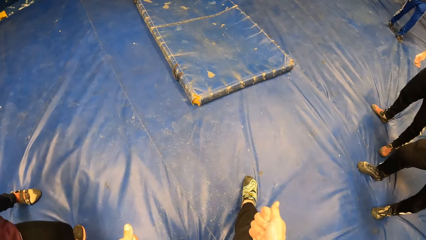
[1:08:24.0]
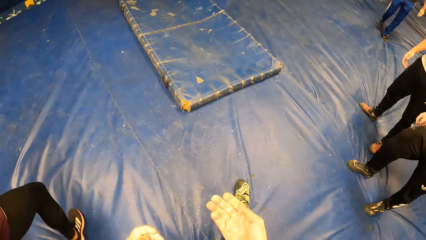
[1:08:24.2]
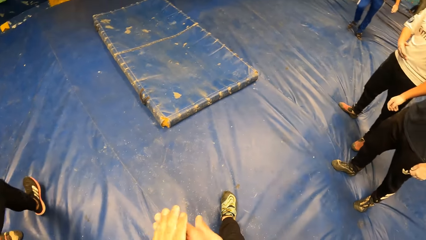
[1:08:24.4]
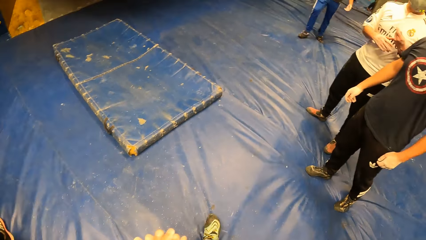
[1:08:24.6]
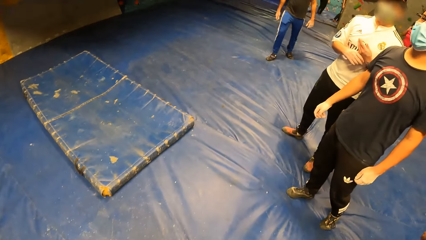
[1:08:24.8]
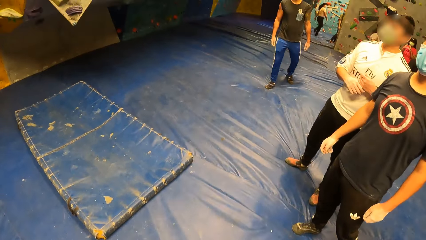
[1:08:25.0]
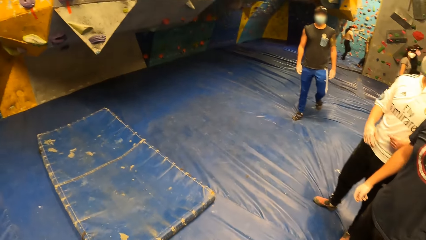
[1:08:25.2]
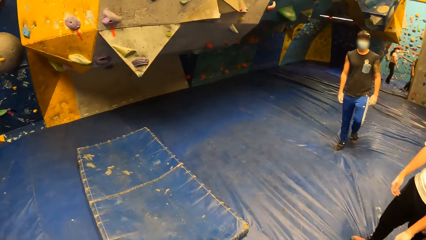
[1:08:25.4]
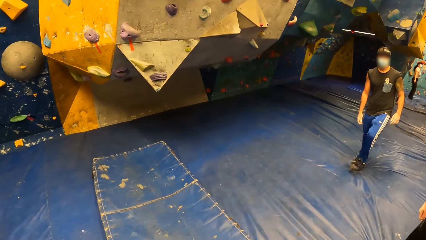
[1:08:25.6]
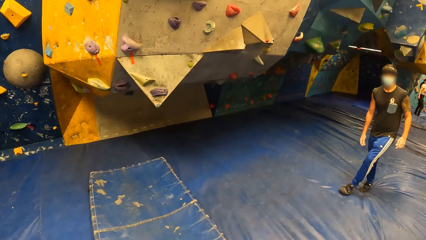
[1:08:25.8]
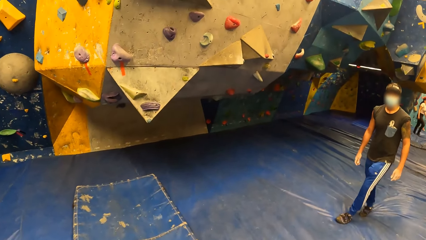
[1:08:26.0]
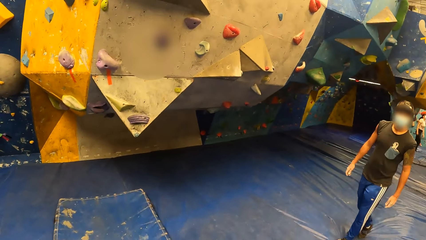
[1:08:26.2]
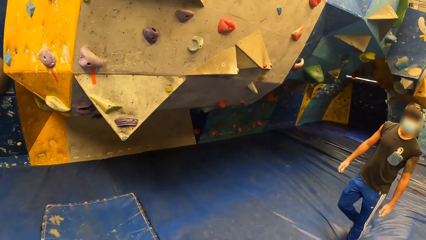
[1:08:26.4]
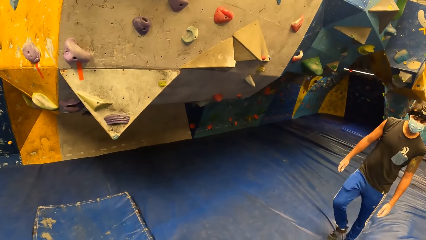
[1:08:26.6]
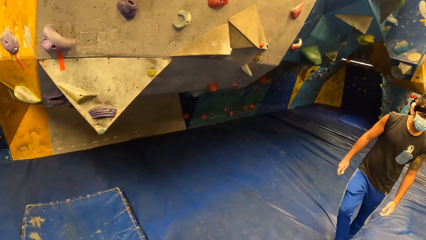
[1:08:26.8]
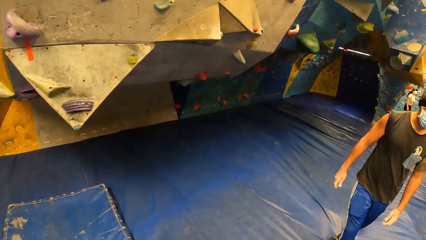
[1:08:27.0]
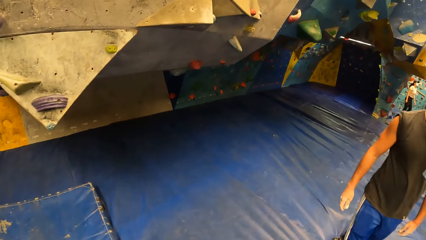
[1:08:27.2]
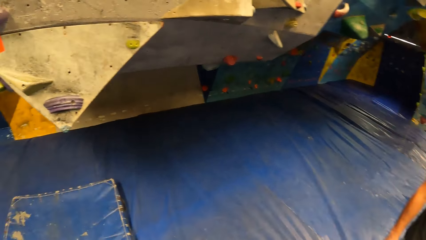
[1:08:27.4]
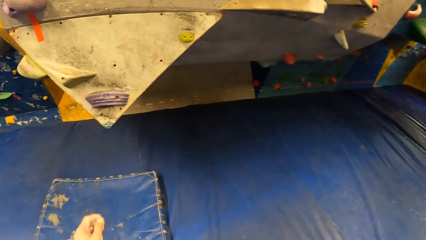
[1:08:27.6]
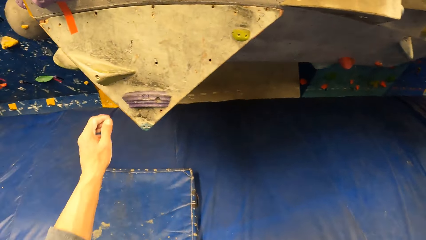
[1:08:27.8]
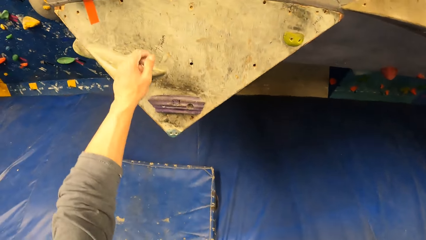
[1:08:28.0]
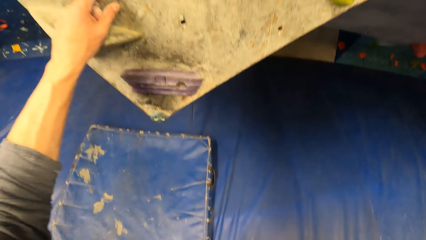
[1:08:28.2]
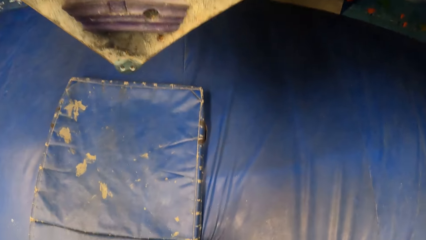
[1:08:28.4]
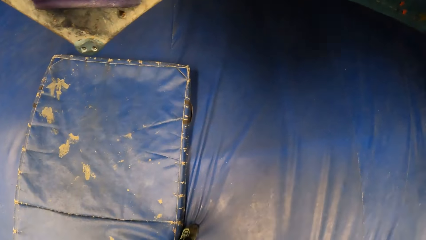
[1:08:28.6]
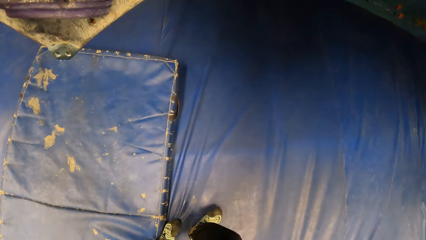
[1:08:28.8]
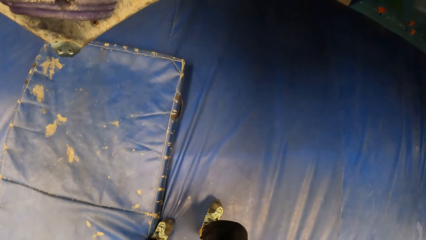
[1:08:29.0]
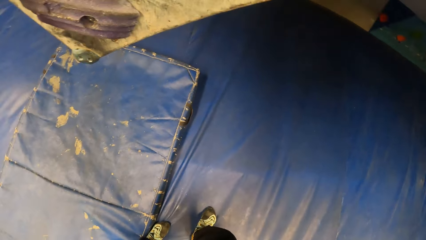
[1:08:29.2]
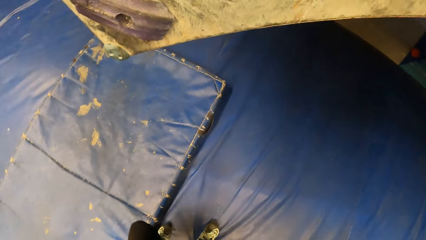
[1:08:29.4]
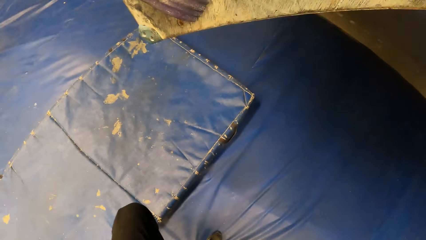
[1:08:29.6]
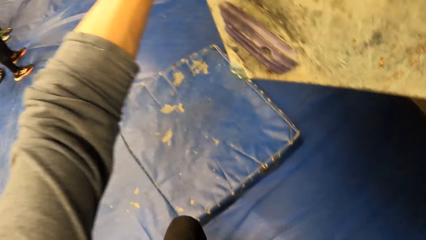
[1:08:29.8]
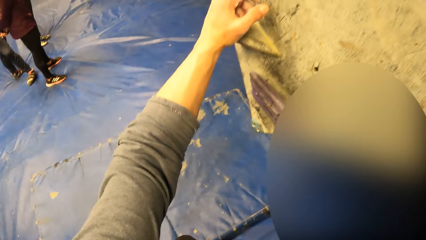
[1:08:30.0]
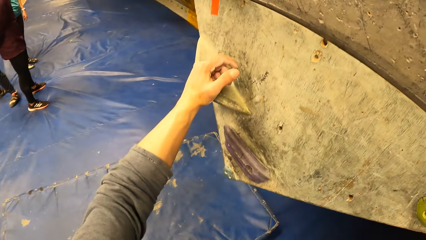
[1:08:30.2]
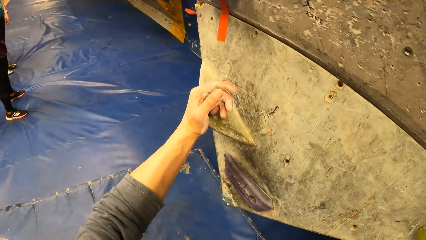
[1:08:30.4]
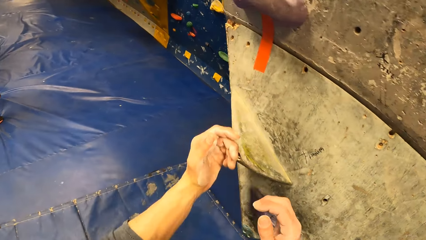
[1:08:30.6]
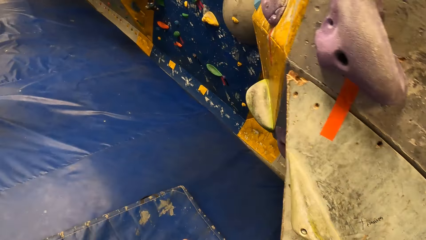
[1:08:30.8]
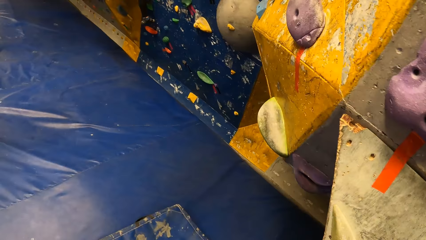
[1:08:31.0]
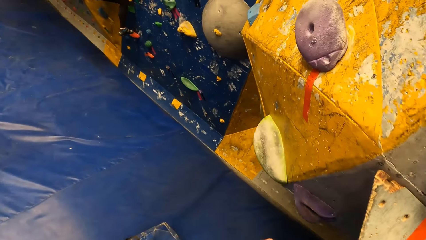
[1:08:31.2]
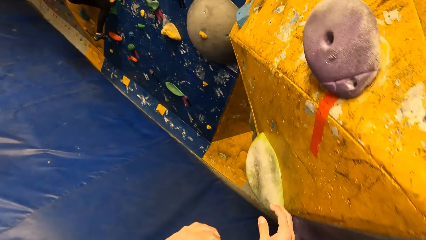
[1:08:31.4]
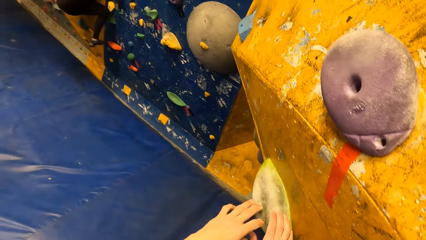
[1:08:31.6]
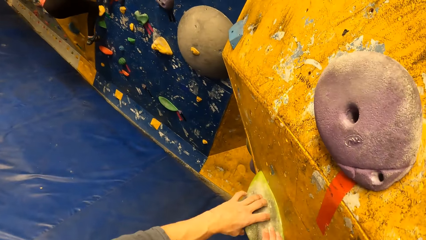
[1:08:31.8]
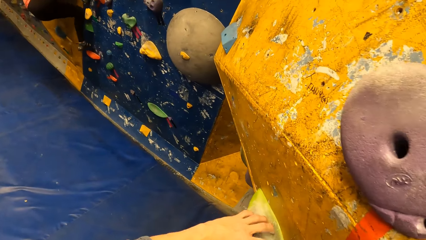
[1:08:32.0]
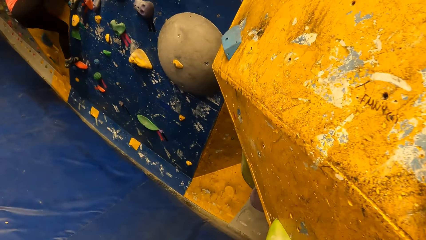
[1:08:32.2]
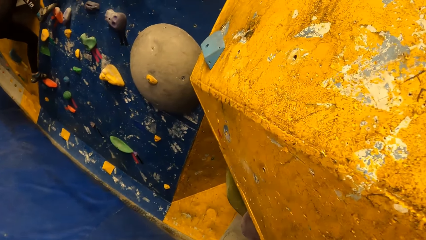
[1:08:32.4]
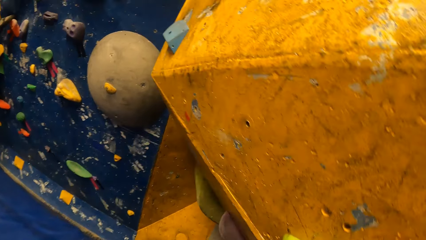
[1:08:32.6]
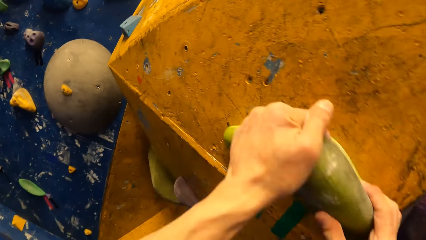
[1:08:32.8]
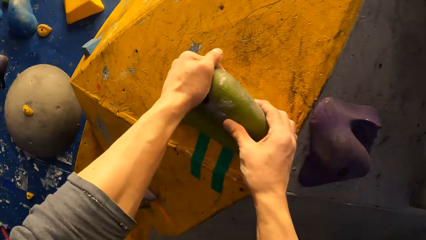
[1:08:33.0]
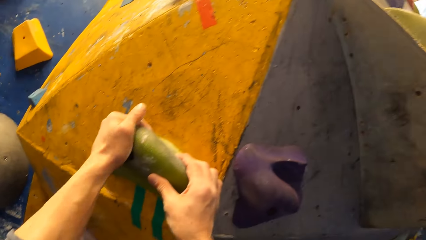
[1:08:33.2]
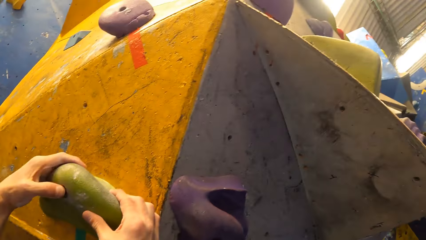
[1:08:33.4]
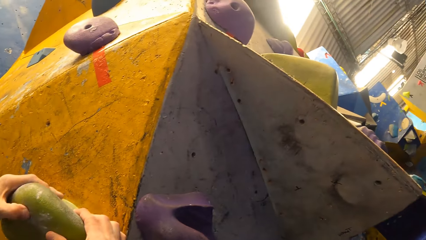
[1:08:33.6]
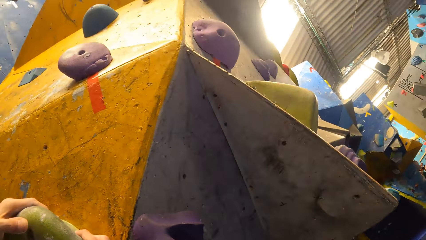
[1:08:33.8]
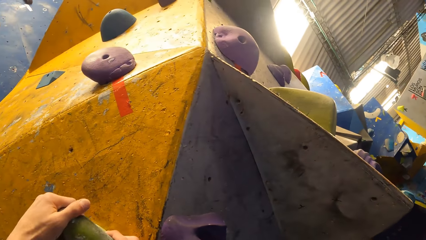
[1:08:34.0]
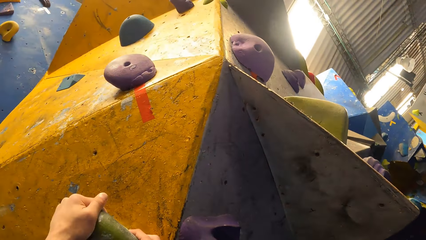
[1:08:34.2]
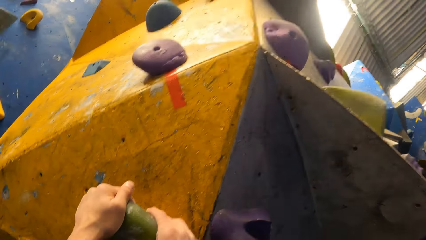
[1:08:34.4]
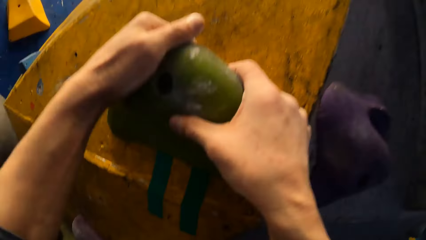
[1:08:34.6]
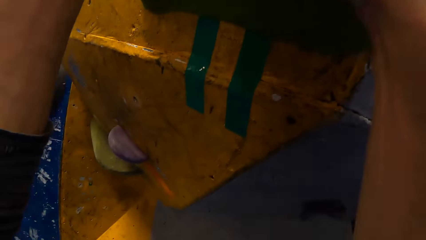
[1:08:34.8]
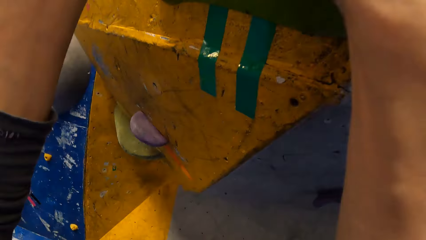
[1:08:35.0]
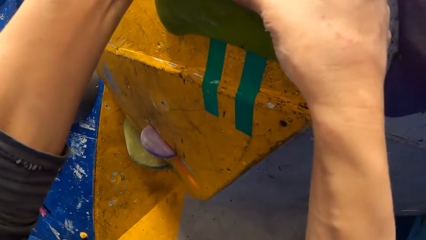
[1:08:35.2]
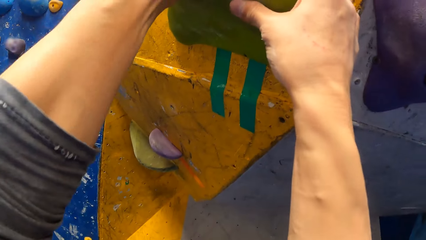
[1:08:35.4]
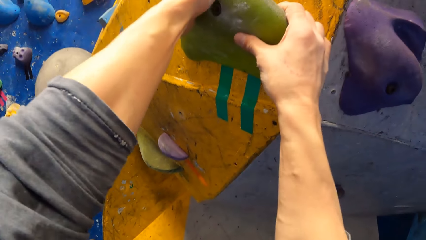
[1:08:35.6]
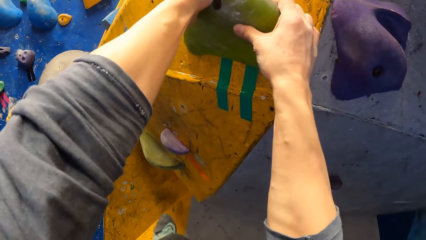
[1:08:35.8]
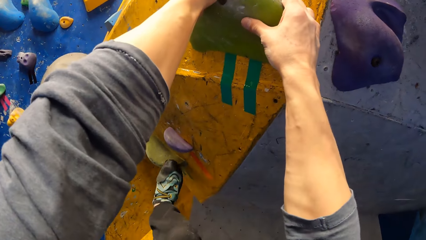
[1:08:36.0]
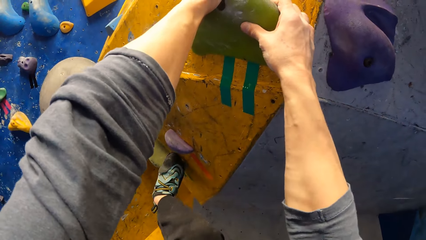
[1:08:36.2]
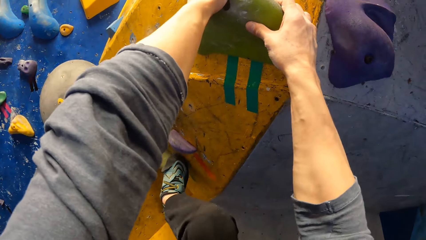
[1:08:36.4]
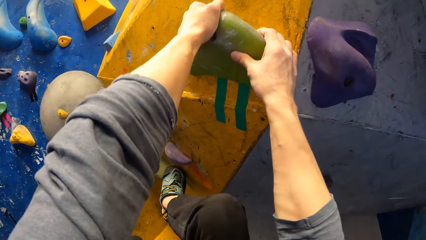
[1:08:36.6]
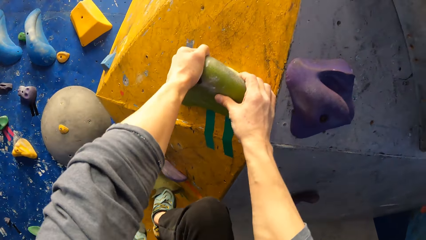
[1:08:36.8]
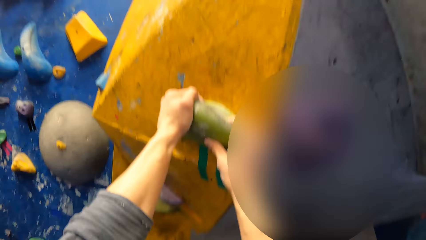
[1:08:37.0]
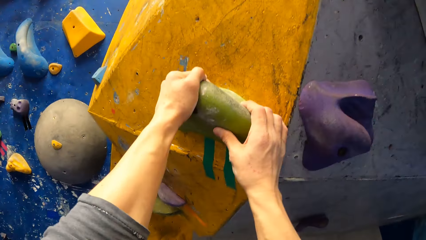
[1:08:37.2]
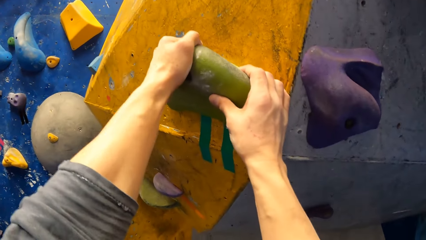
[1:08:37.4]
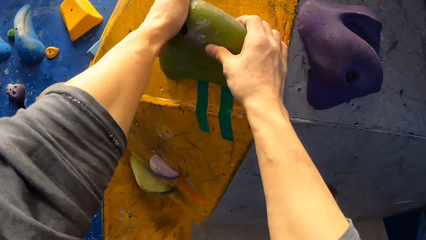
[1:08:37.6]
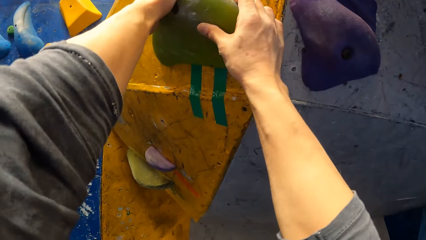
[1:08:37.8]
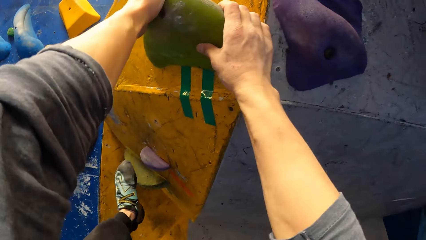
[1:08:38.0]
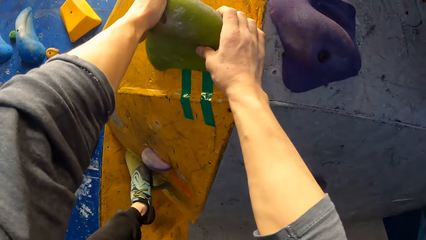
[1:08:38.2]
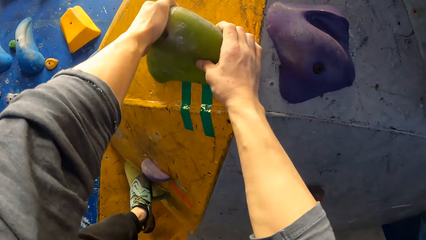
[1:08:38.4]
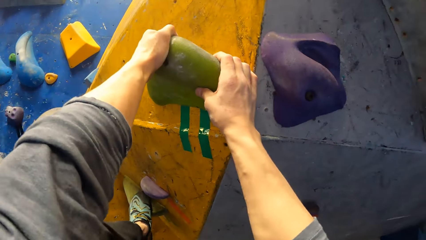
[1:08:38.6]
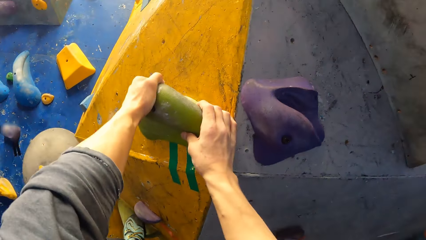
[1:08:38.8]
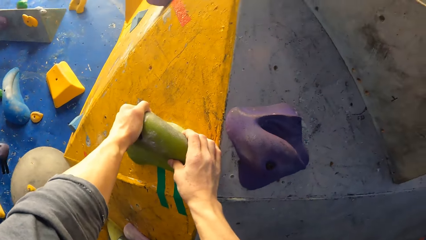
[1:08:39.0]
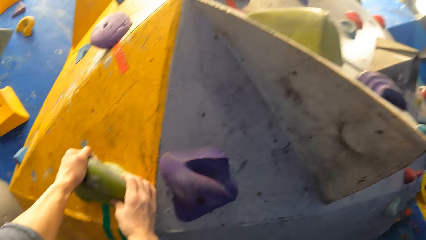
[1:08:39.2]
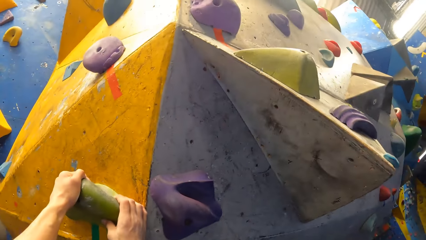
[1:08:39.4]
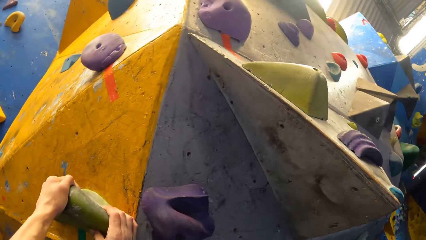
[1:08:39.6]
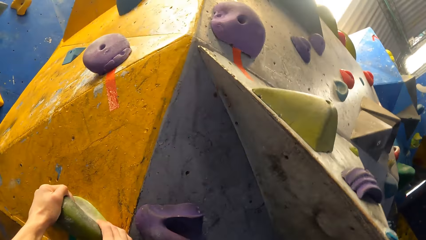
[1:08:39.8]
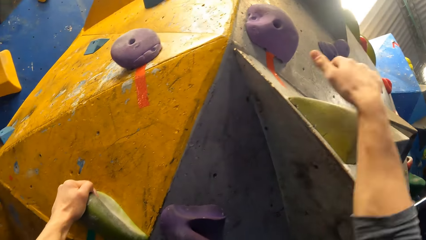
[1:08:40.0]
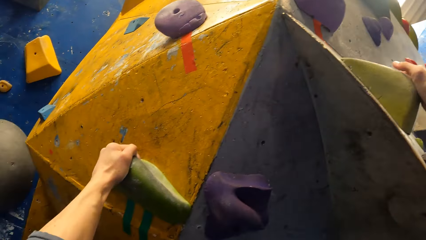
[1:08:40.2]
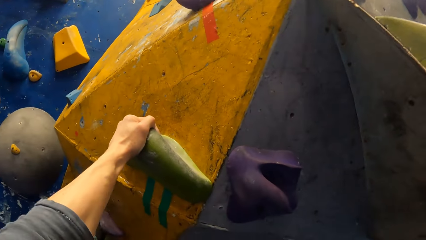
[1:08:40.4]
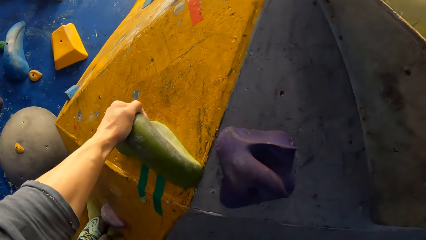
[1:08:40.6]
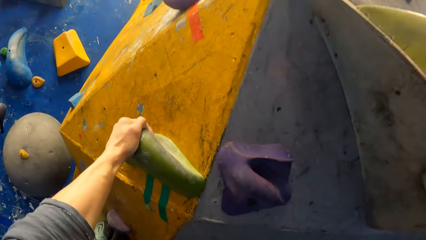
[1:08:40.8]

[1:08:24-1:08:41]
A person walks in the climbing wall room. The camera wearer walks to the bouldering wall. They hold the wall grip holds with the left hand. They climb the bouldering wall. They hold the grips with both hands.
